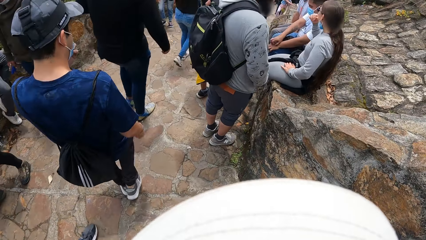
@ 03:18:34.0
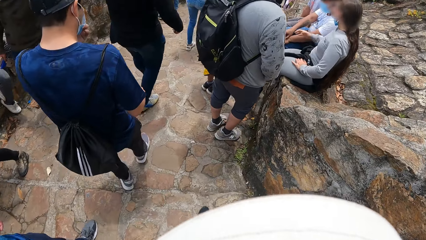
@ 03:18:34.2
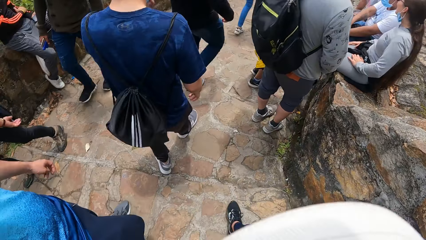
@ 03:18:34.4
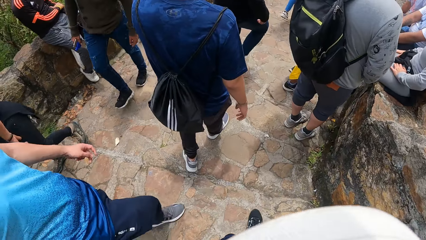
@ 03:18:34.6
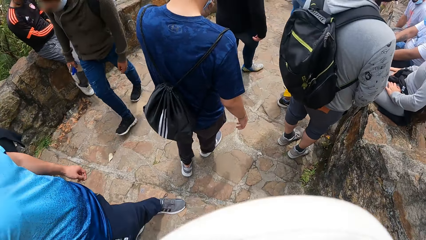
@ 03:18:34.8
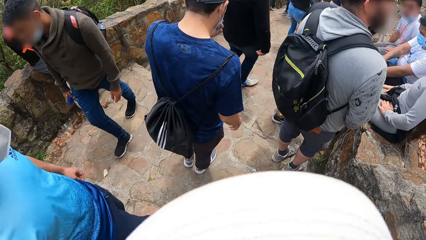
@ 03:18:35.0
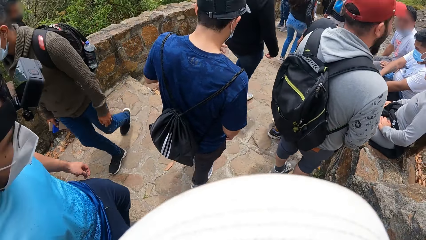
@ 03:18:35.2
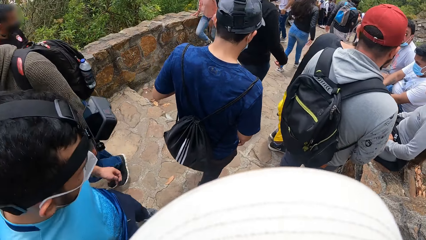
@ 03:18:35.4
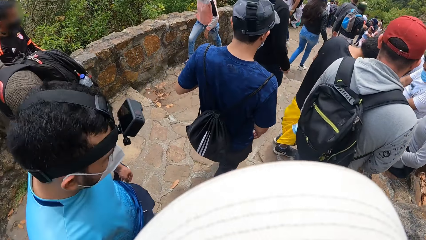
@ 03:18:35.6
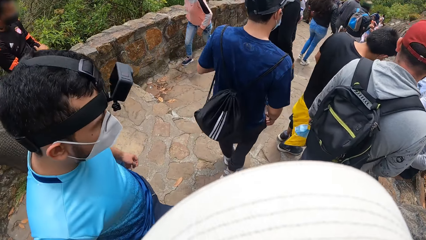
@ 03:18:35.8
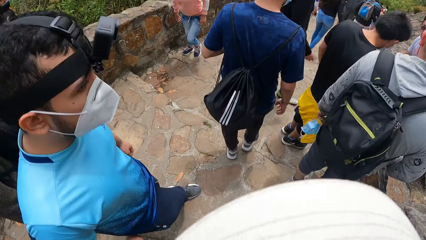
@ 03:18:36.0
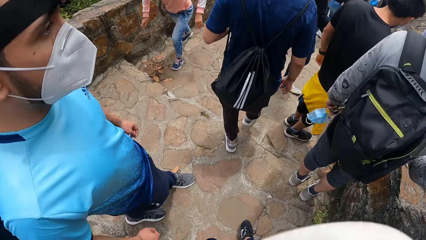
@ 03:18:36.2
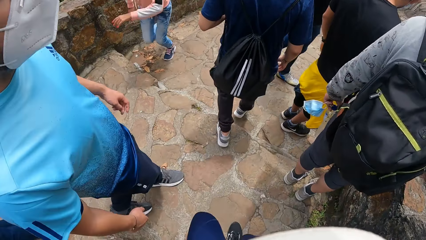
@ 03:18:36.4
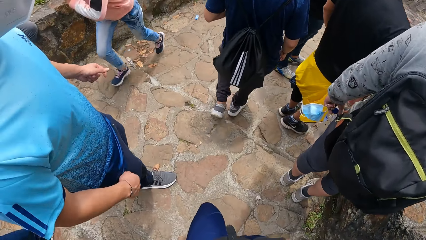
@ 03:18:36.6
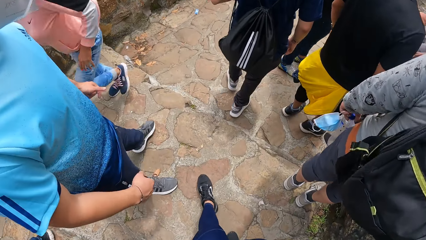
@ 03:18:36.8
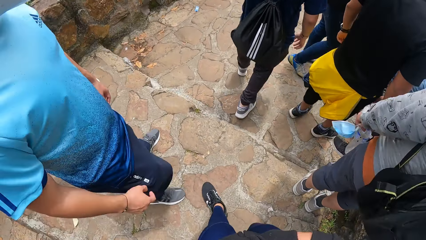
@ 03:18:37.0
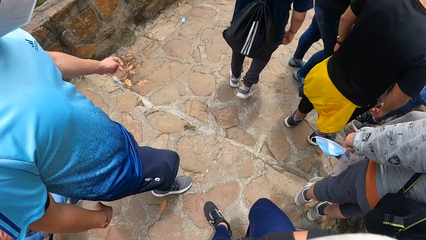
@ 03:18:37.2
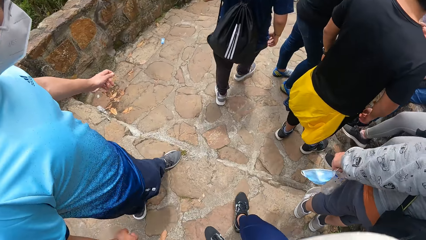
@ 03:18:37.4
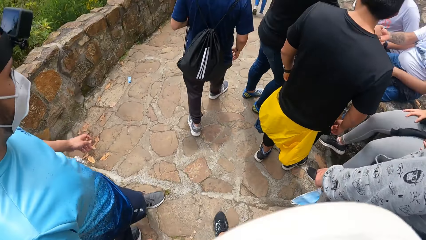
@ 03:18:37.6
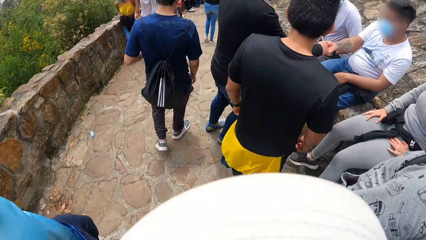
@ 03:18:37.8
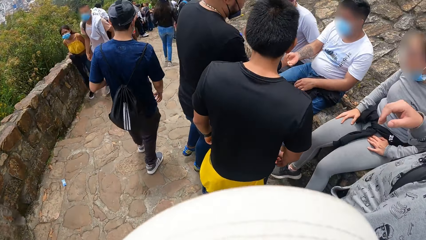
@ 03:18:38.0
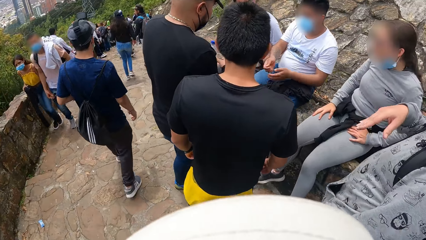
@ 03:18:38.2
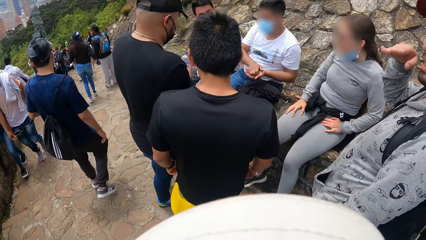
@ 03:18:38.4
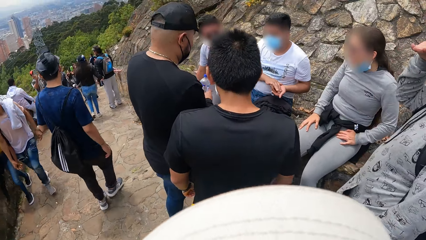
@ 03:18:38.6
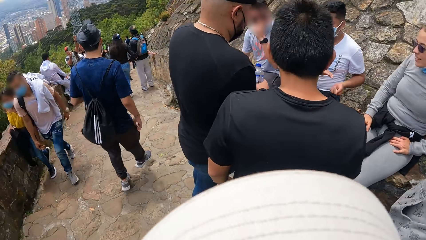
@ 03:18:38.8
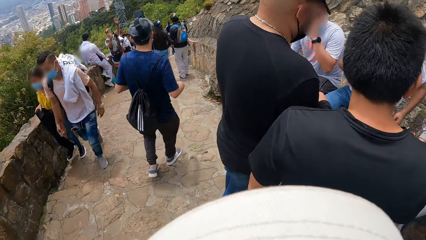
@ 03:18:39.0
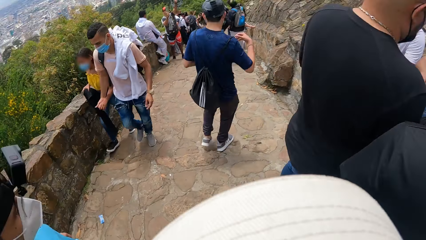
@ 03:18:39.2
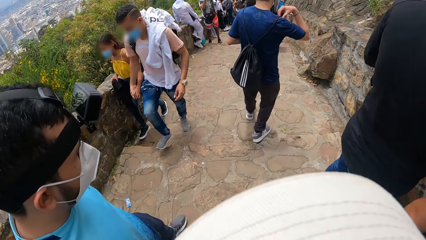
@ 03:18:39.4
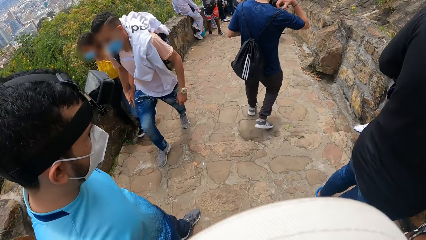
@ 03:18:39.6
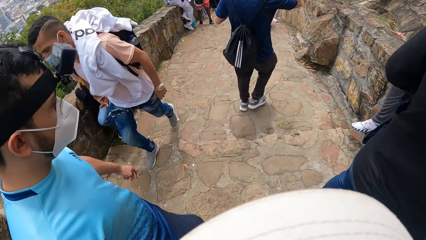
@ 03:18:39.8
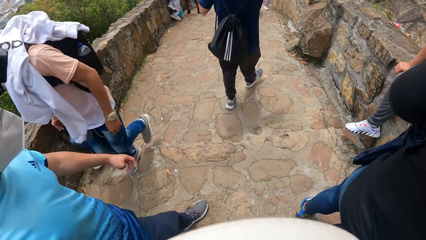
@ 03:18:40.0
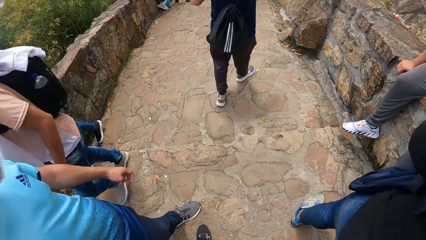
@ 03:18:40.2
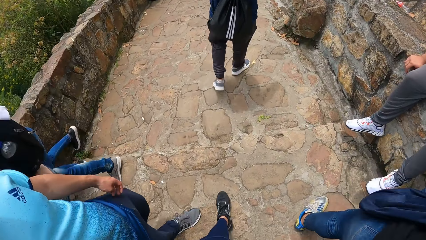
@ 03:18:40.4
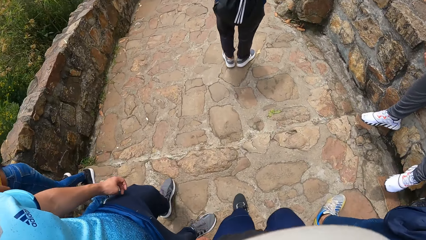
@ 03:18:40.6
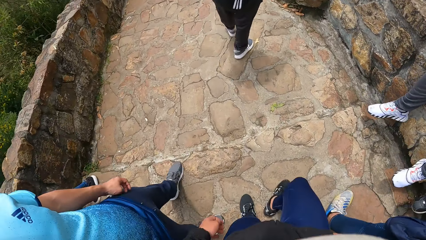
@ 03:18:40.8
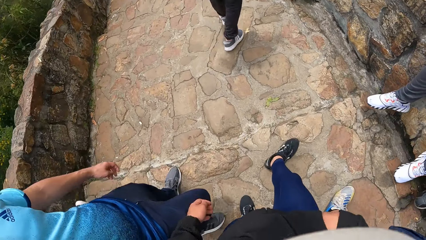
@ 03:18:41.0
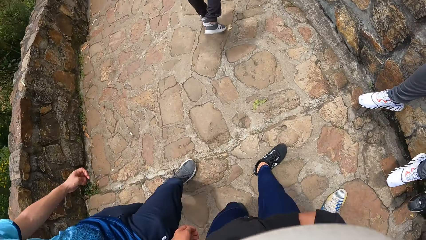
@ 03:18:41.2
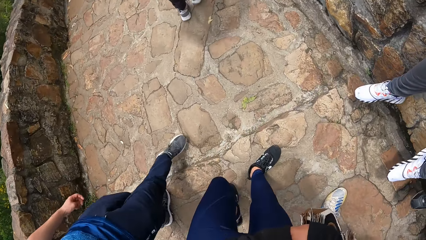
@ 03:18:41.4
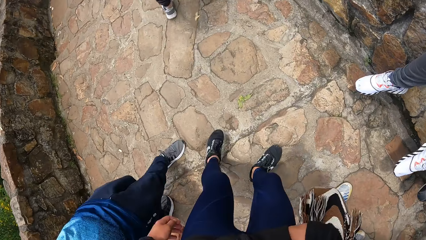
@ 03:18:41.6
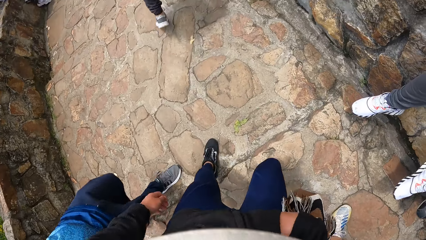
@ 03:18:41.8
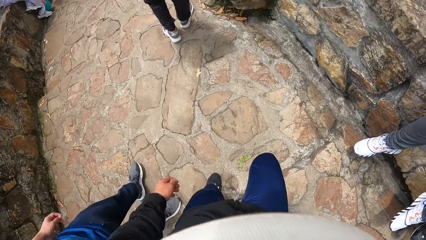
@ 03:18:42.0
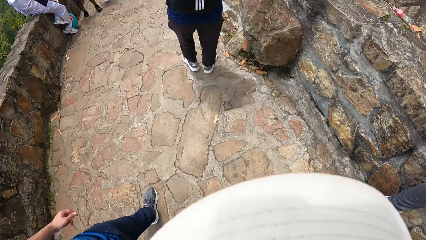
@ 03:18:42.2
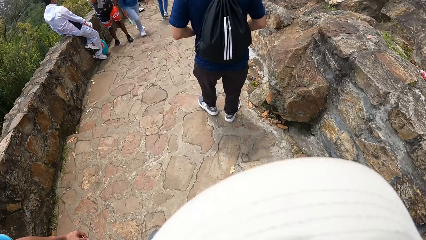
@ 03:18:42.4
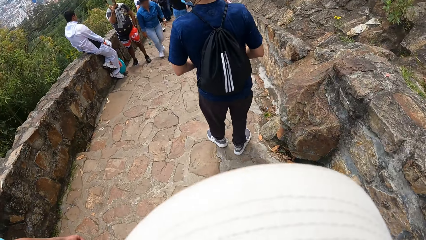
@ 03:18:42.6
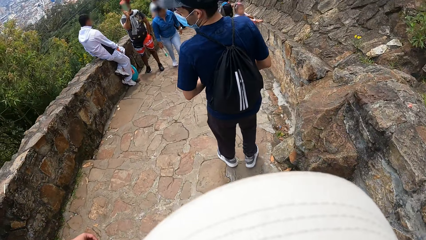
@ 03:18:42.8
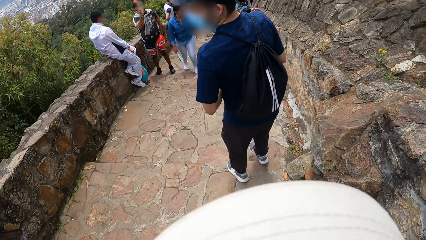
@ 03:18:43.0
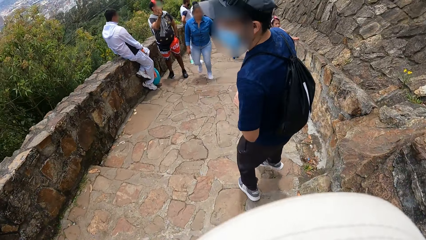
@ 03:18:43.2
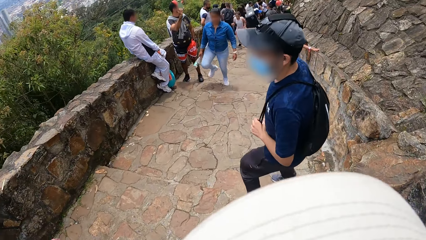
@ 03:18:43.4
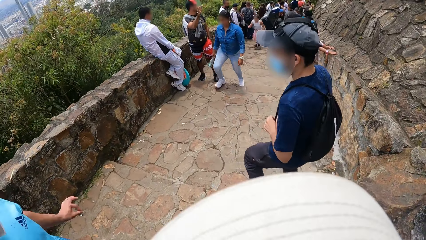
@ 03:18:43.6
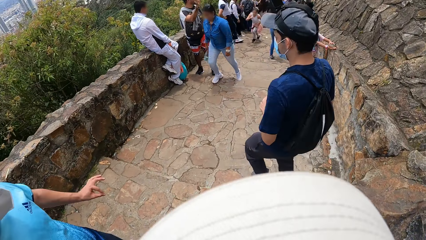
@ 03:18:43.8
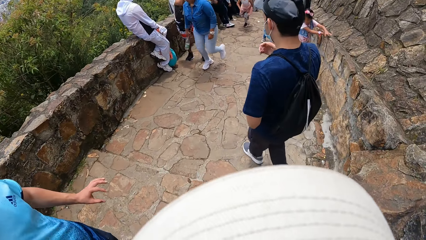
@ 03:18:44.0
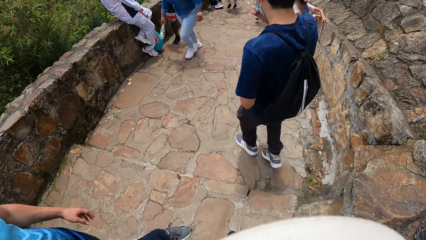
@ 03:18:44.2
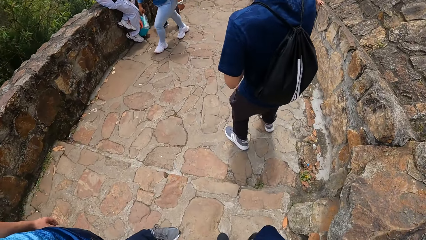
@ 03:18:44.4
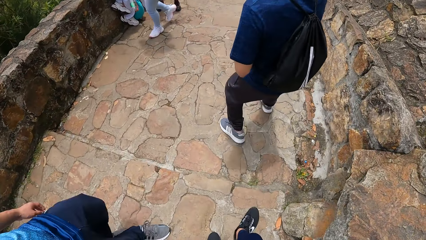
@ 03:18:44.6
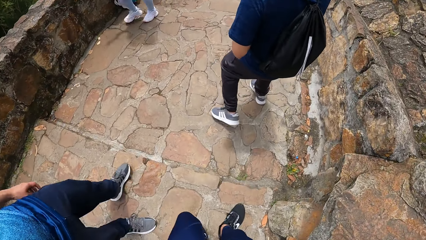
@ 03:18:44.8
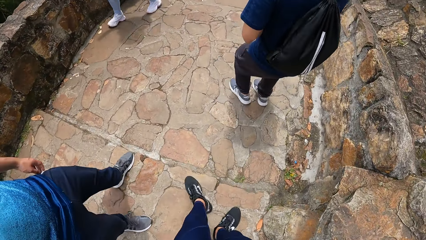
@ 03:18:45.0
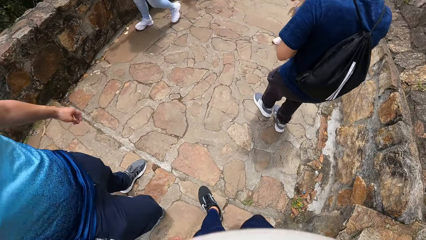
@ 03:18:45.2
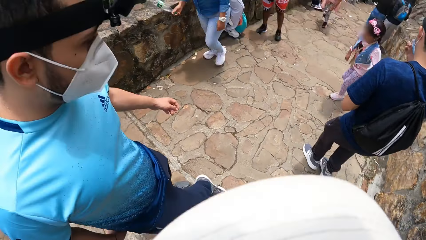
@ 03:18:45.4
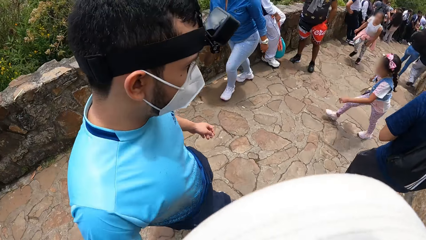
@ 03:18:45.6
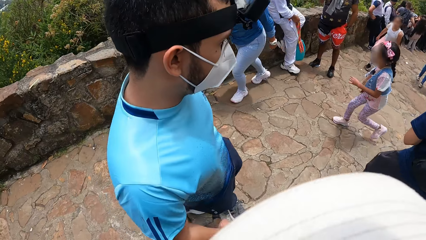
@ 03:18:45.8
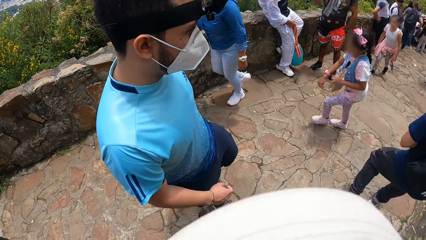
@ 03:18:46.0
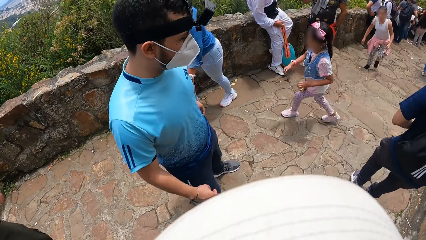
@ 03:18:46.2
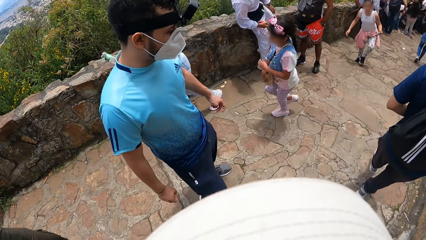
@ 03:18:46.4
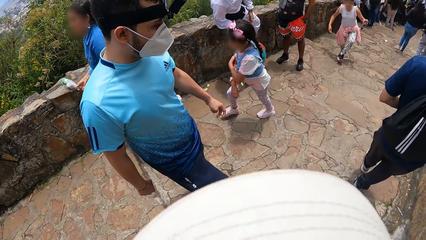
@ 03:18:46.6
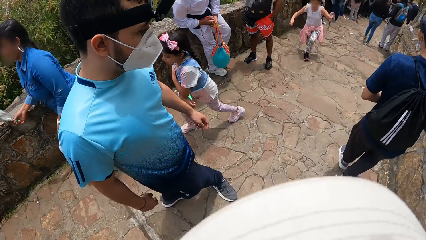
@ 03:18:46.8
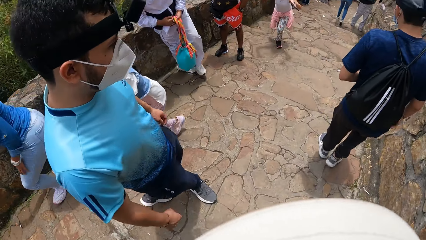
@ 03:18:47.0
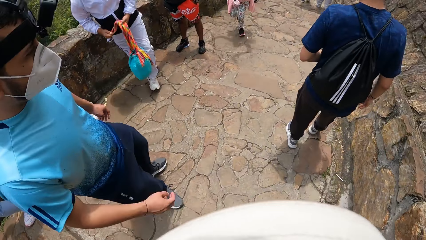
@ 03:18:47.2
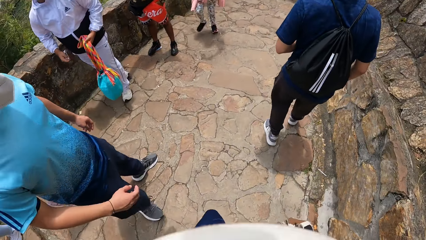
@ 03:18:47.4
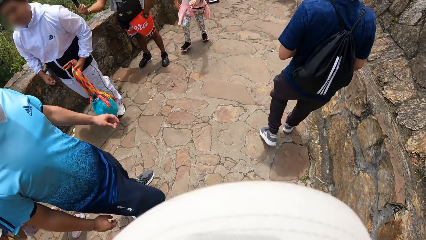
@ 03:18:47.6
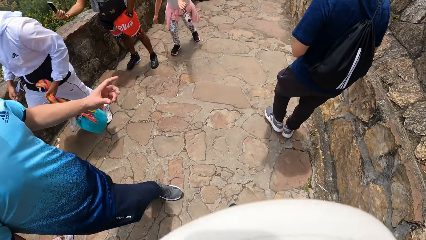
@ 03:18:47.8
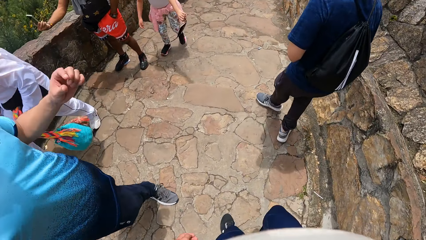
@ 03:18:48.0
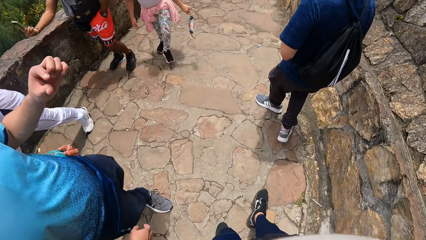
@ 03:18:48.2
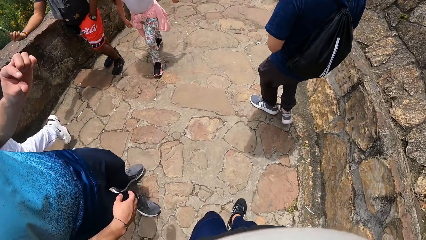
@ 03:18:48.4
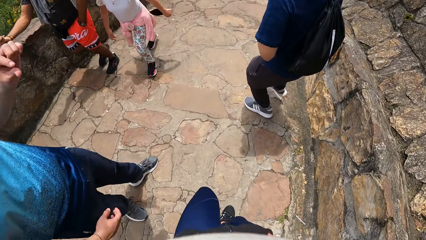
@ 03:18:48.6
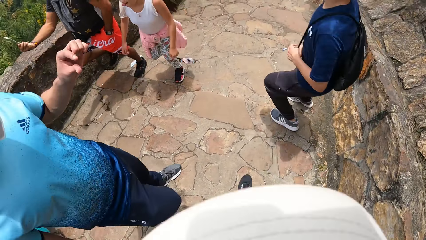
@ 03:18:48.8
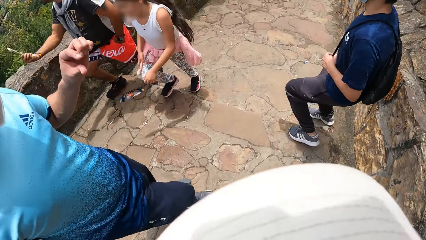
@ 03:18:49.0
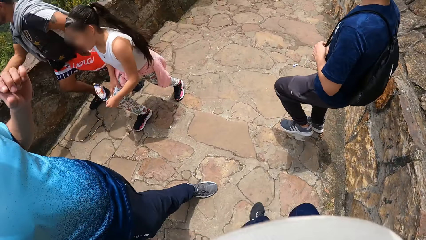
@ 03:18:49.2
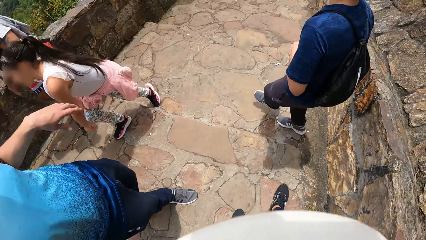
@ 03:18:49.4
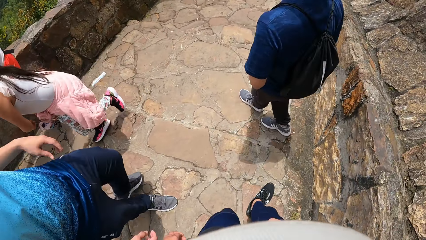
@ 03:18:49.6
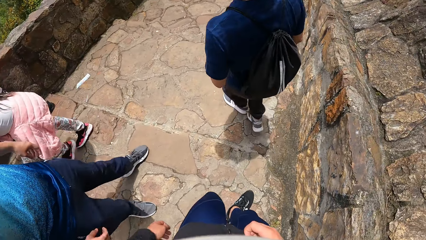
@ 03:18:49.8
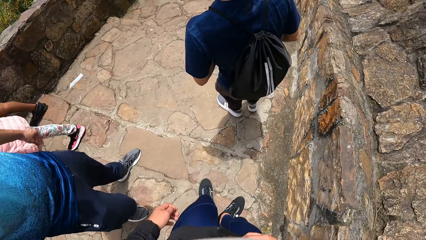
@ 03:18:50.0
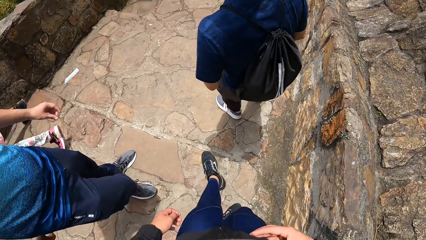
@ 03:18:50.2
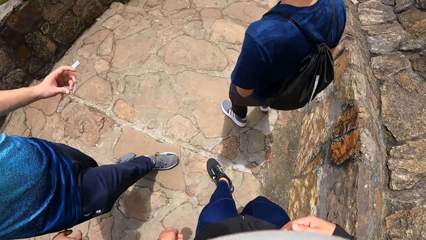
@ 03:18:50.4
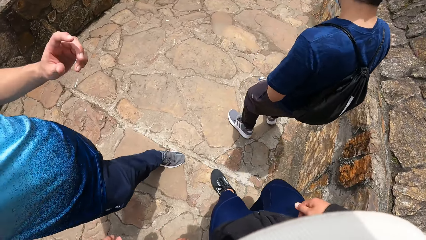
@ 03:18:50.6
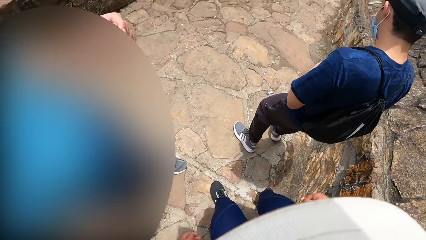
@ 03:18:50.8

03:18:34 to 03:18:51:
The camera wearer climbs down stairs. They climb down stairs repeatedly. The man interacts with the camera wearer.
